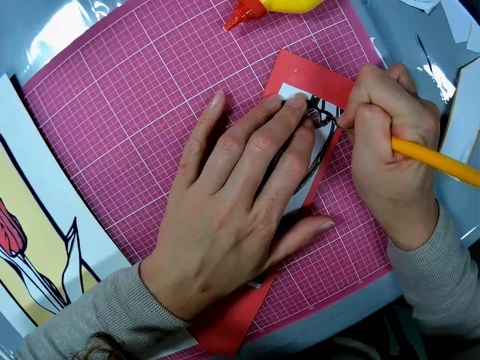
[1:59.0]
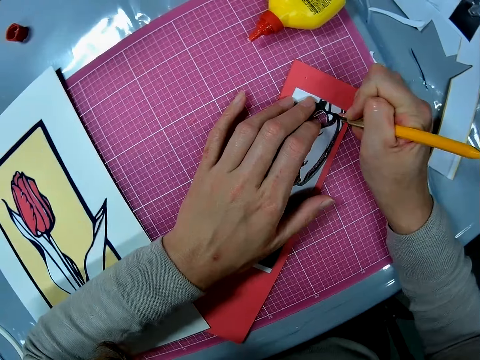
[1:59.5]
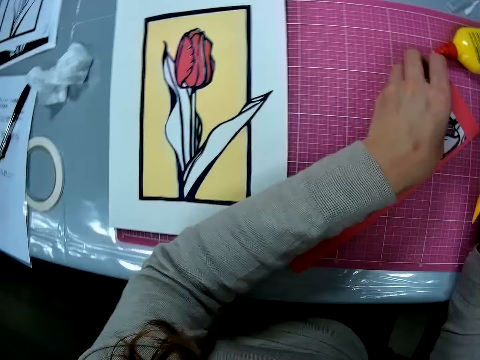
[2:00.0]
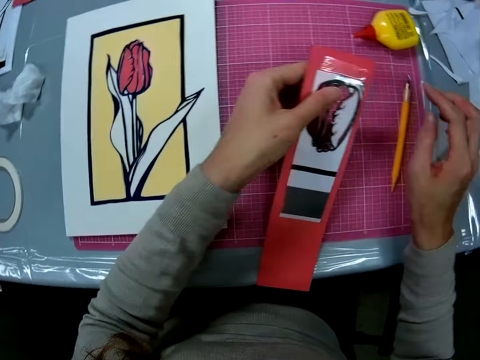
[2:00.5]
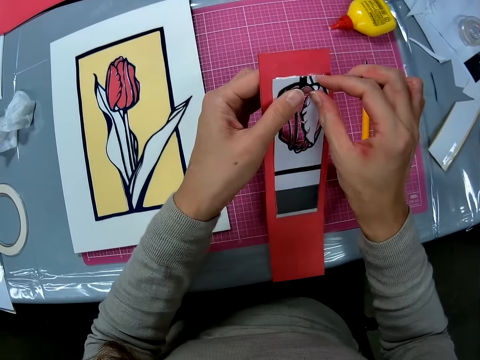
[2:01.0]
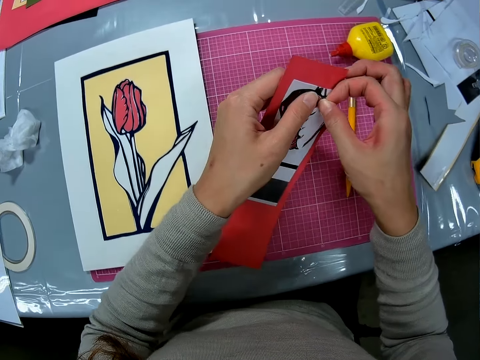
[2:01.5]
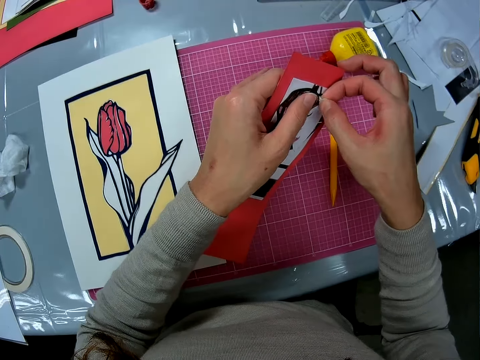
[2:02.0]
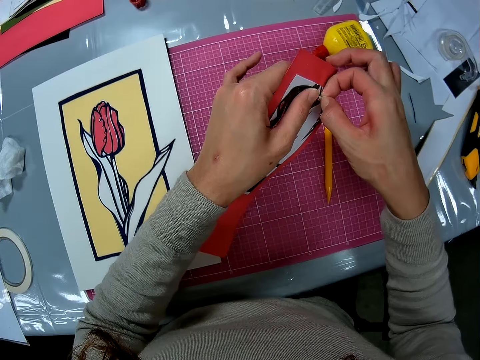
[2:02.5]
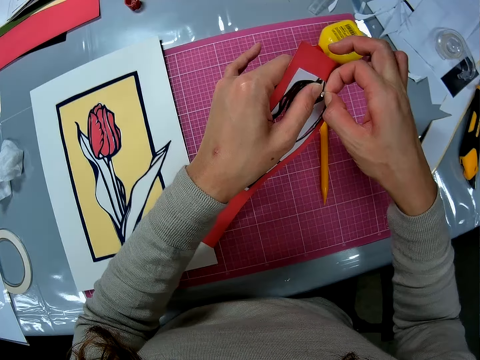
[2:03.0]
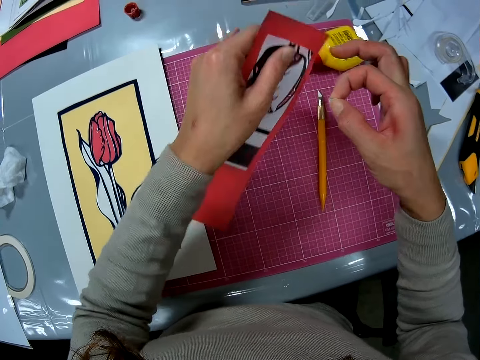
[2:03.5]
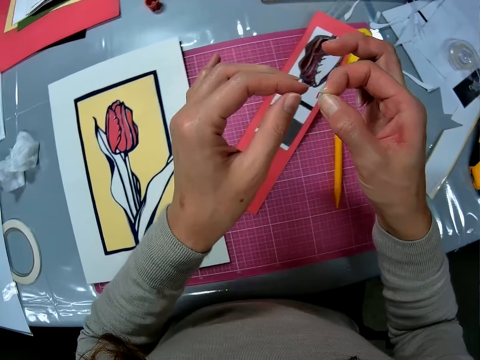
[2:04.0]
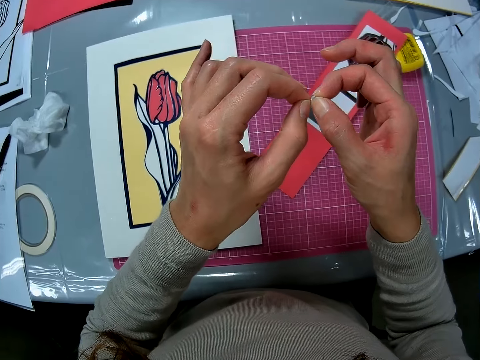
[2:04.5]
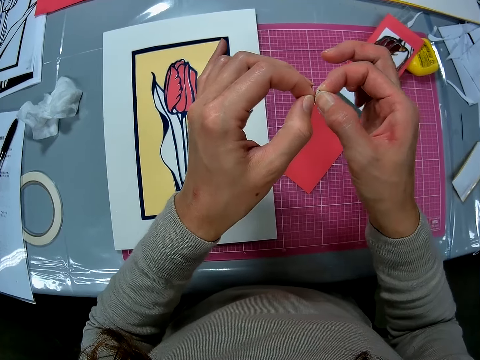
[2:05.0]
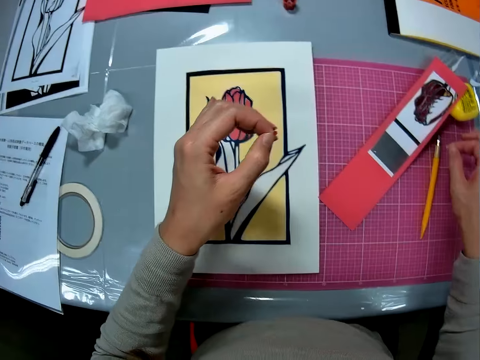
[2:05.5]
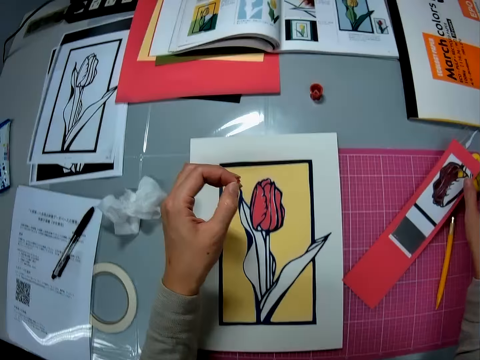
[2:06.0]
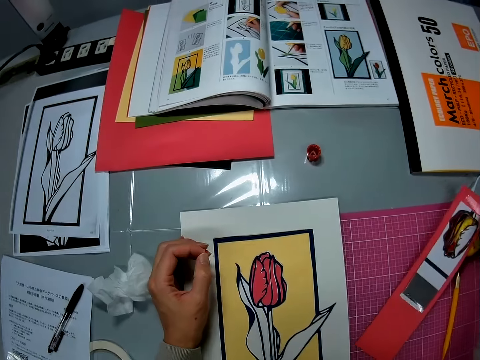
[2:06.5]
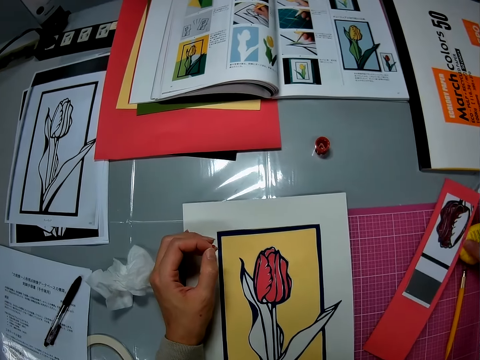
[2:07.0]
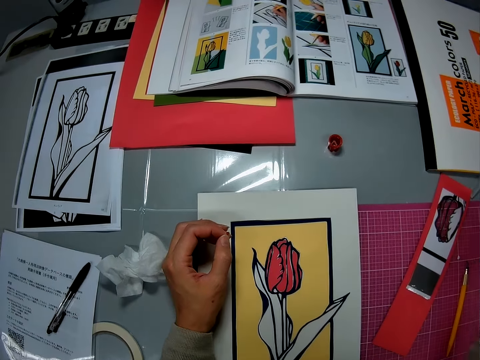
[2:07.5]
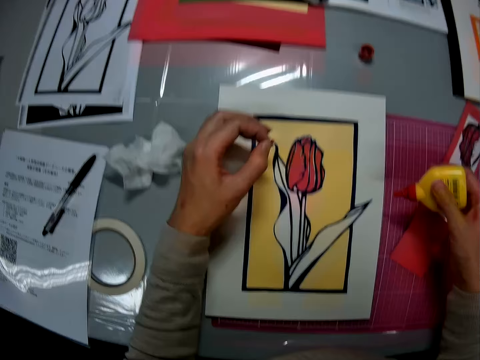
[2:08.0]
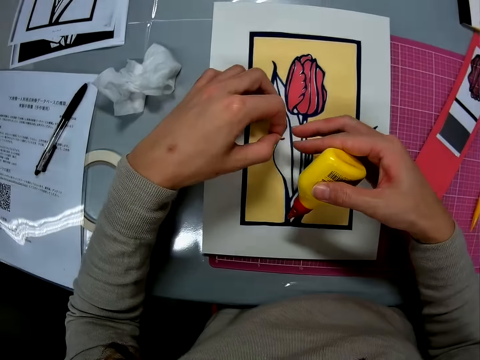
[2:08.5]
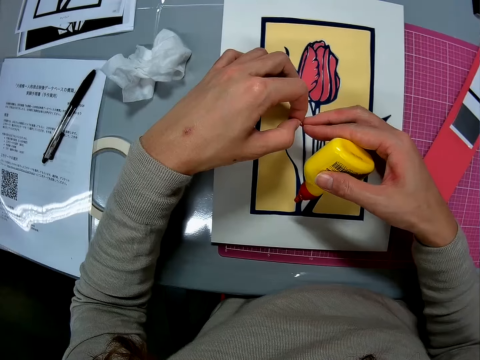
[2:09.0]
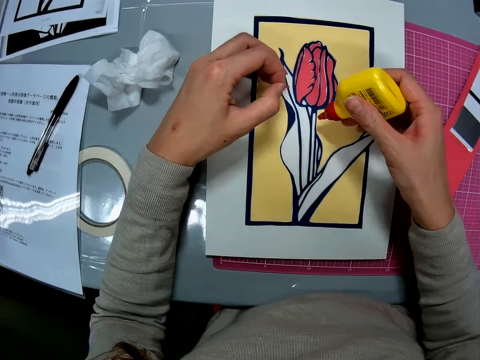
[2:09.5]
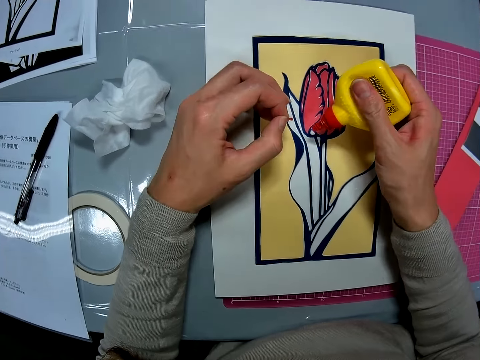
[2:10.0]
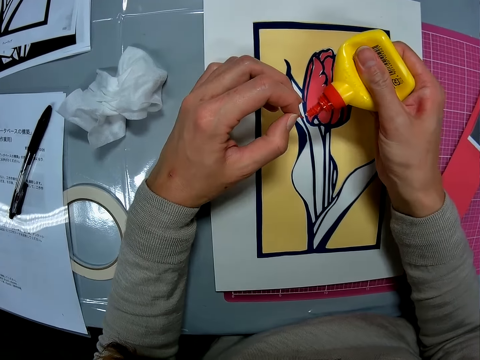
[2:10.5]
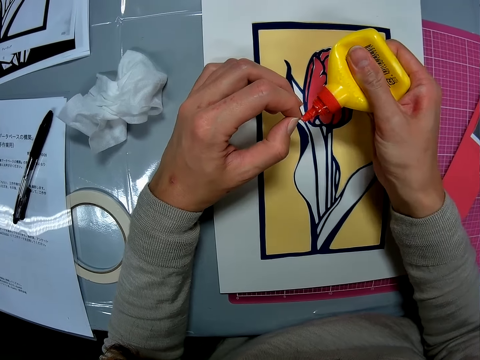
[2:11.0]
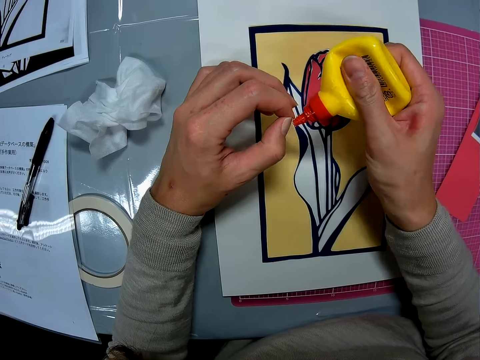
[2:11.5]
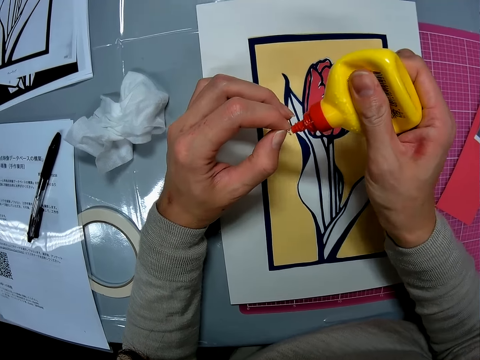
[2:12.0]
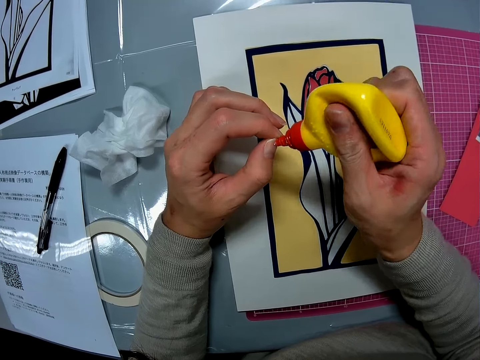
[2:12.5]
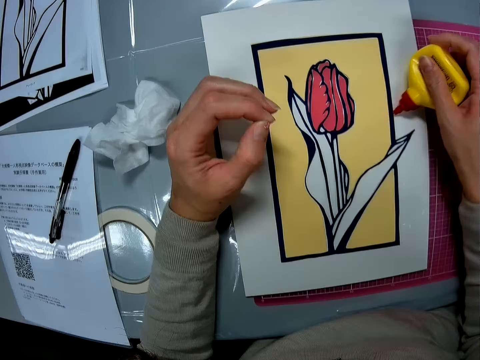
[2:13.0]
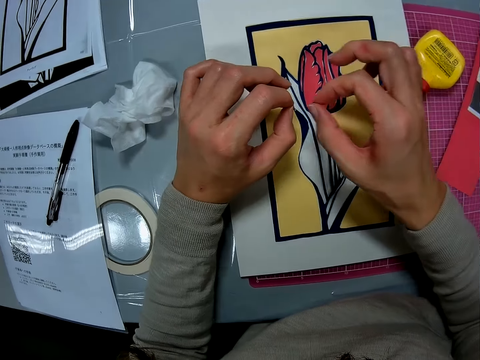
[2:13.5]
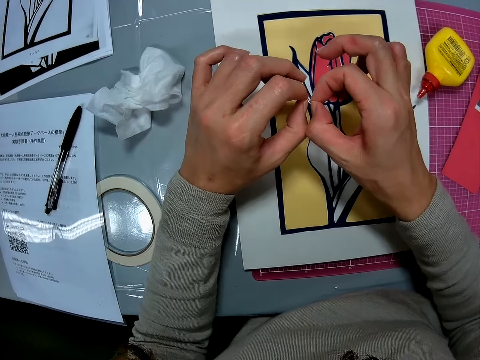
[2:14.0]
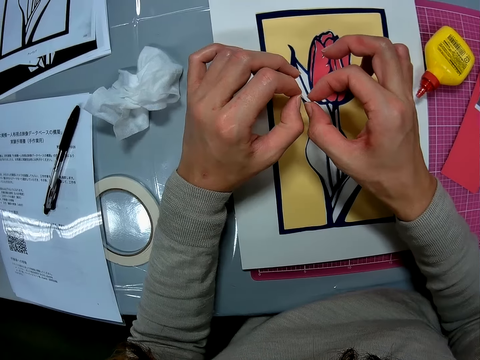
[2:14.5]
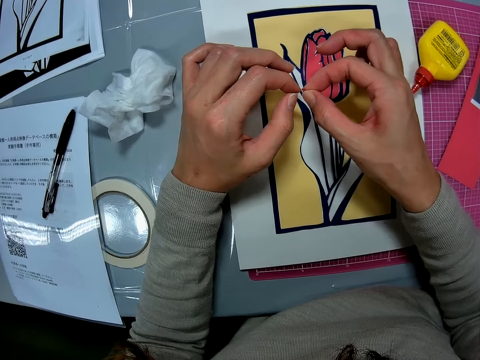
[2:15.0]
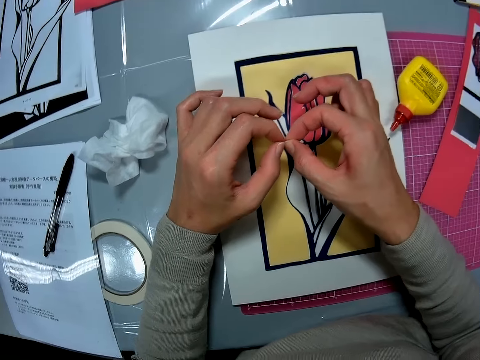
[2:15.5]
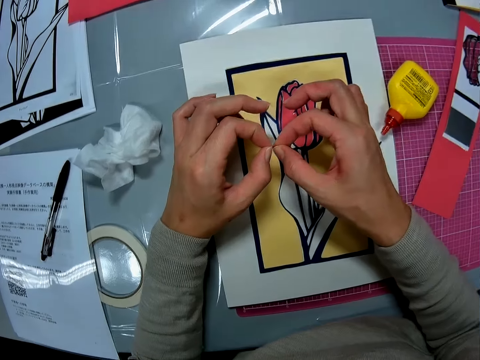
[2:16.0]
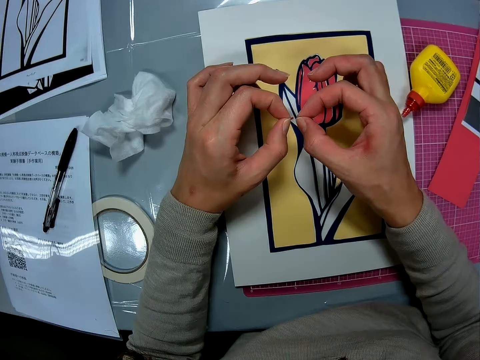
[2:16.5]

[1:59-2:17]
The camera wearer puts down the hobby knife and picks up the card stock. He removes the cut piece of paper from the card stock on his left hand. He puts down the card stock. He drops the material on his left hand on the table. He picks up the glue container or bottle of glue from the table. He moves the card stock. He adds glue to the material on his left hand. He picks up the bottle of glue. He drops the glue container on the table.

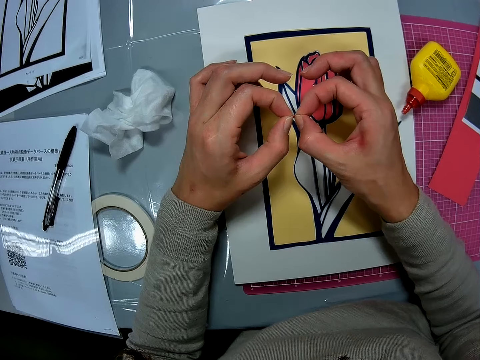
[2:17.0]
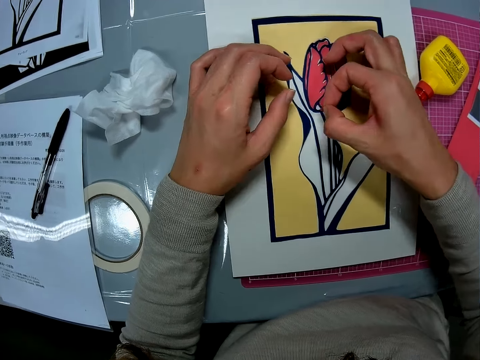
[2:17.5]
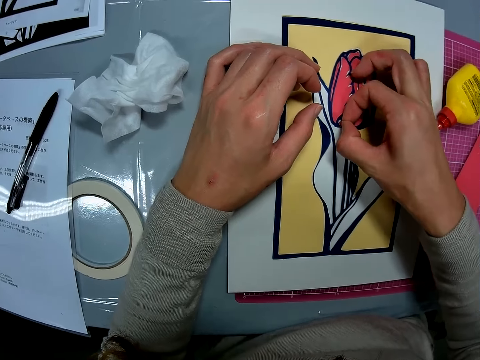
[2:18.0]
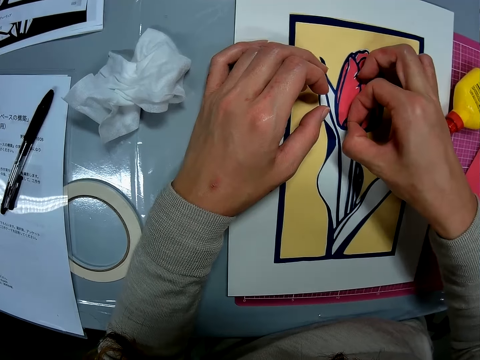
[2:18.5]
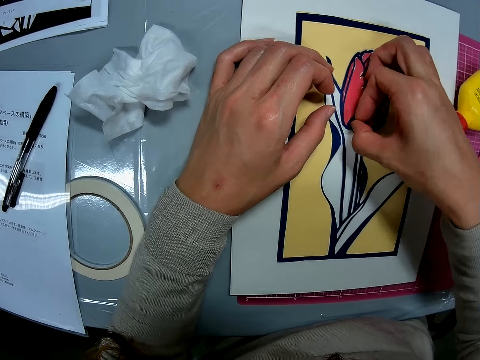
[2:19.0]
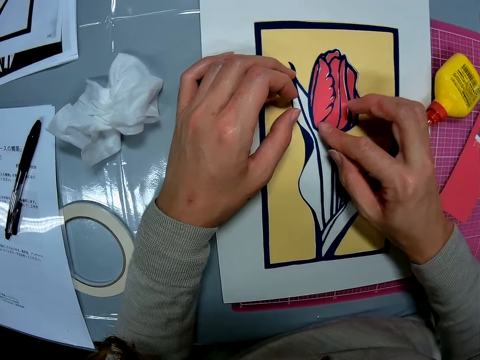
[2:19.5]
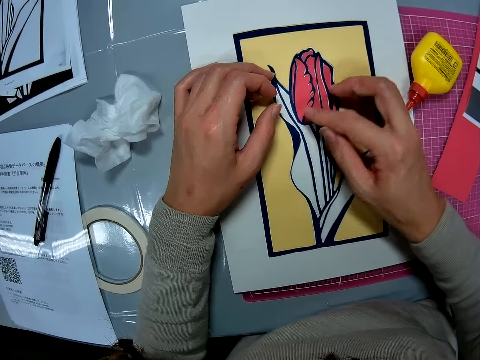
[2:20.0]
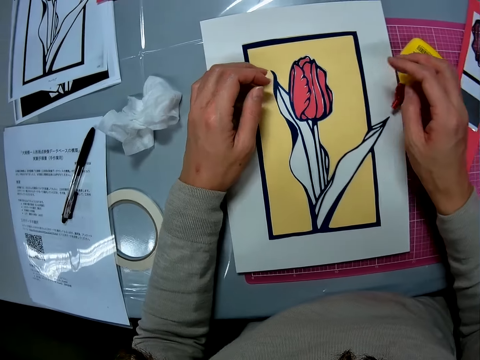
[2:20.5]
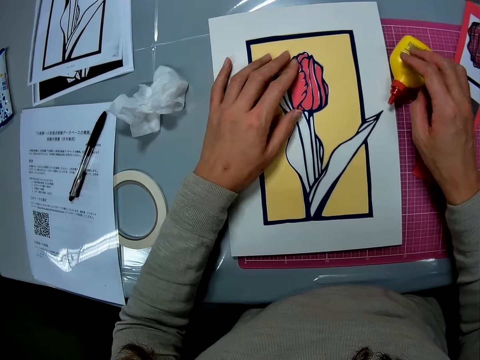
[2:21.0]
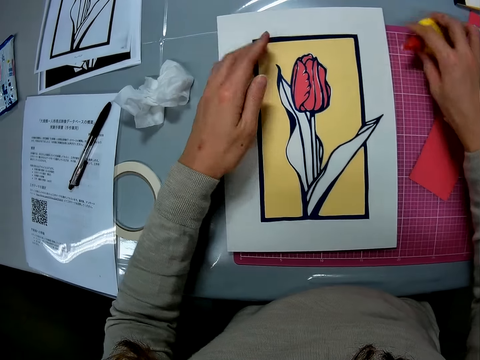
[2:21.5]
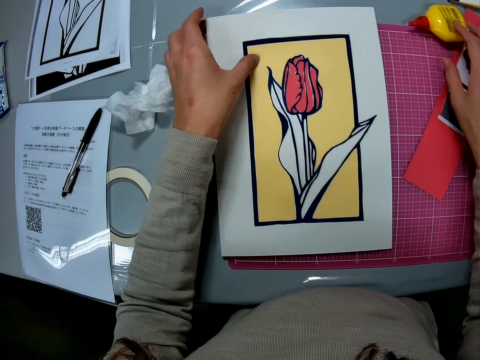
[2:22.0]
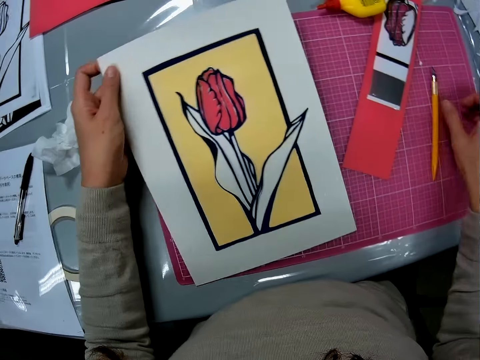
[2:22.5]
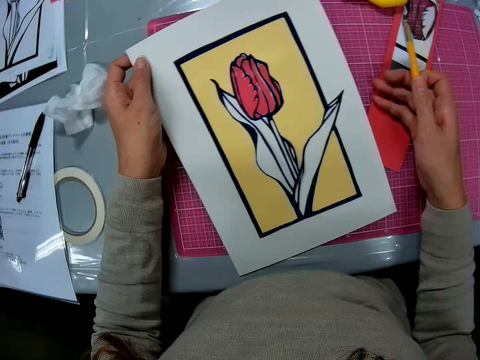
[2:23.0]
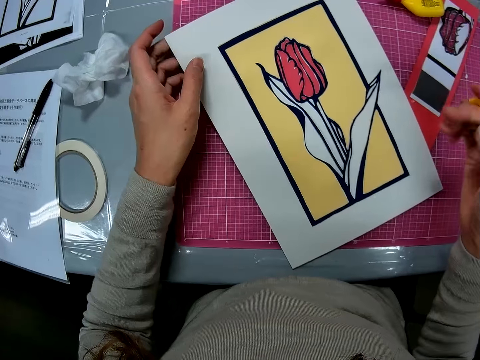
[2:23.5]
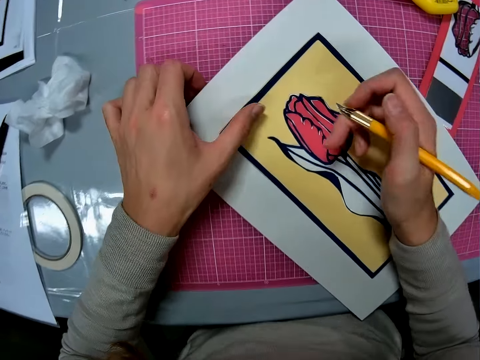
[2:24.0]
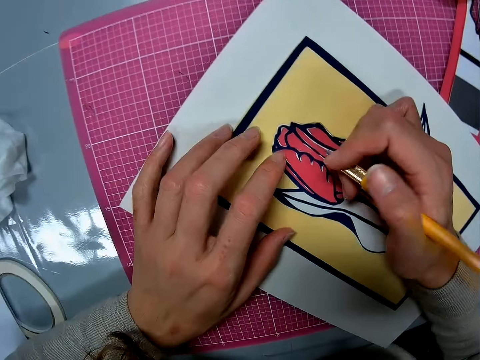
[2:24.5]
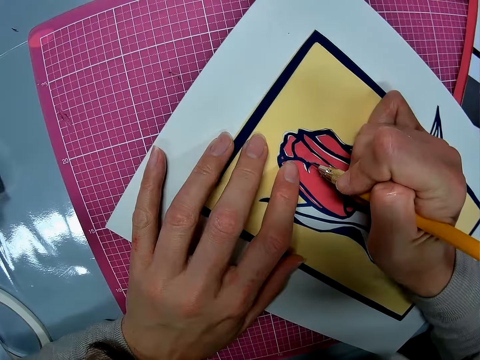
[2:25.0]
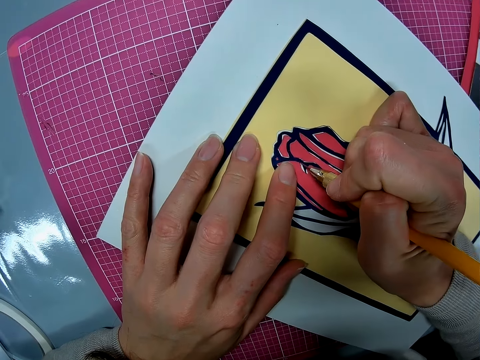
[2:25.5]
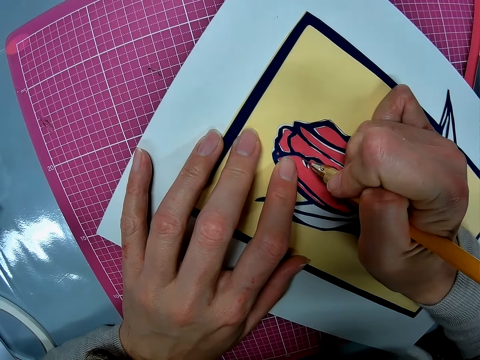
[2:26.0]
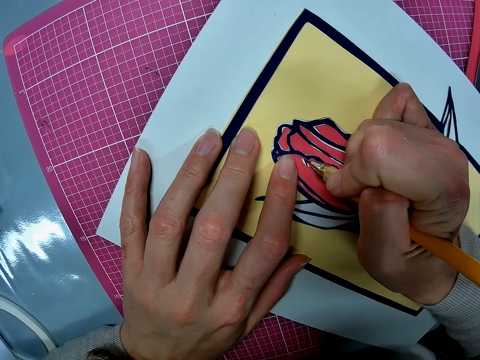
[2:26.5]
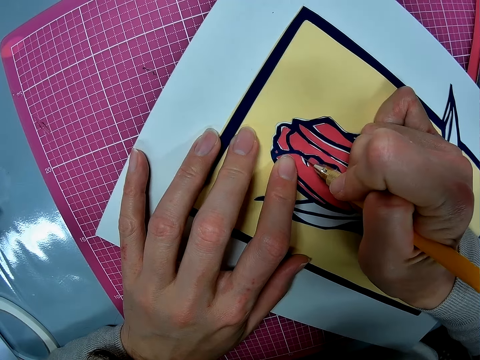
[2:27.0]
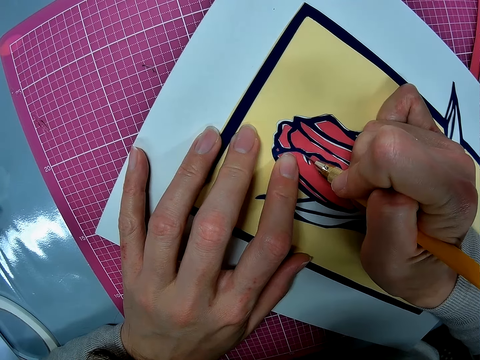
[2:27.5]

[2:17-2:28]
The camera wearer places the material that has the glue on a blank surface of the wall art. They move the glue container on the table. They adjust a card stock. They pick up the cutter or hobby knife from the table. They adjust the hobby knife and cut the card stock. They use the cutter on the wall art.
